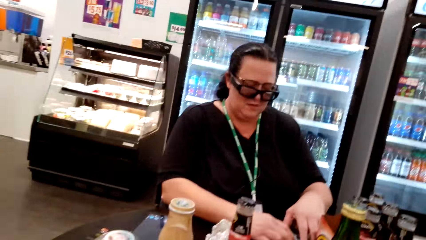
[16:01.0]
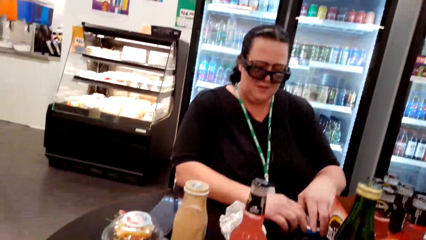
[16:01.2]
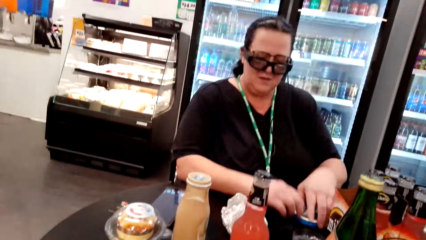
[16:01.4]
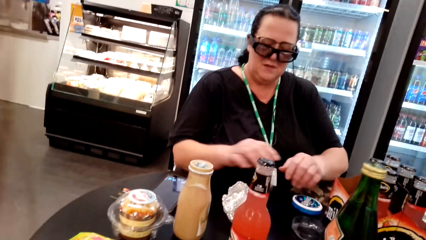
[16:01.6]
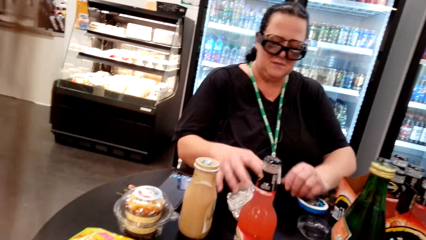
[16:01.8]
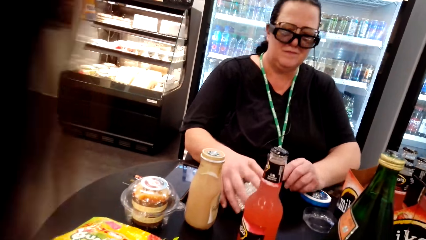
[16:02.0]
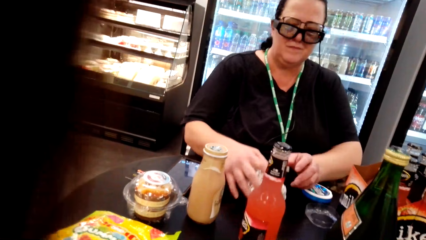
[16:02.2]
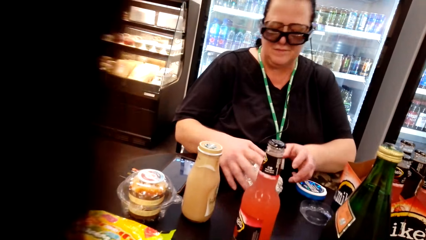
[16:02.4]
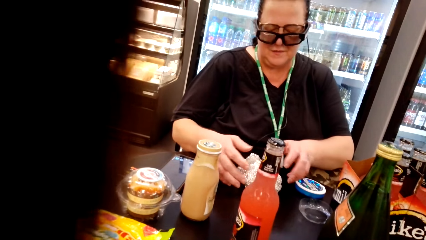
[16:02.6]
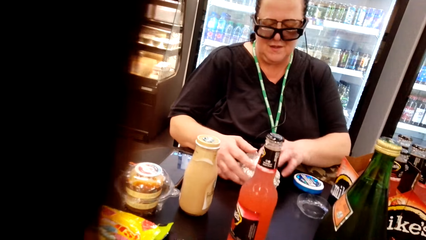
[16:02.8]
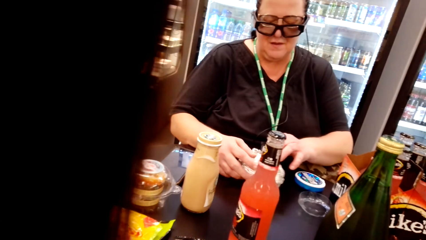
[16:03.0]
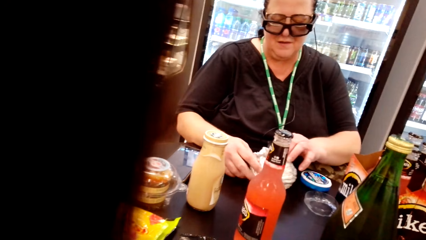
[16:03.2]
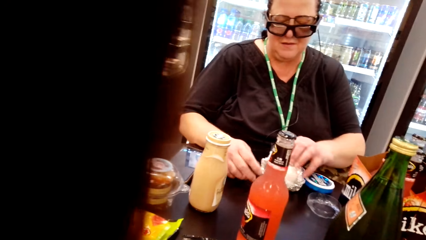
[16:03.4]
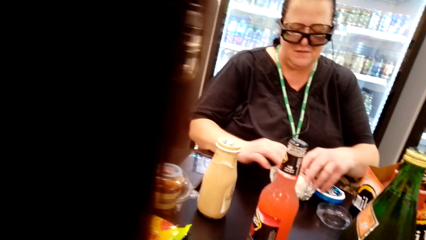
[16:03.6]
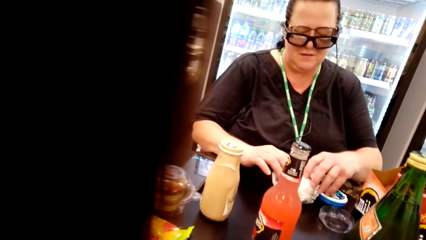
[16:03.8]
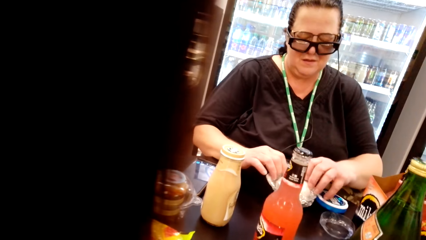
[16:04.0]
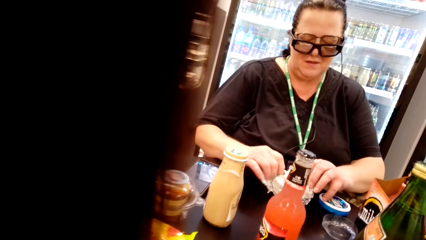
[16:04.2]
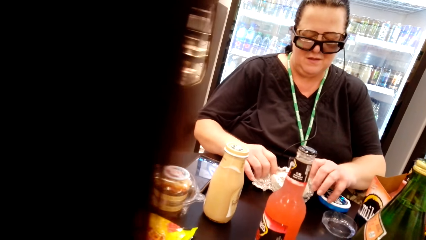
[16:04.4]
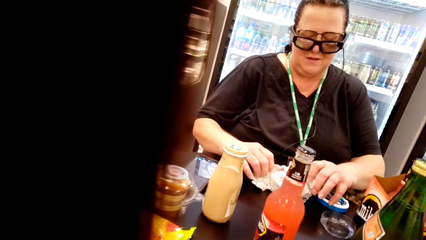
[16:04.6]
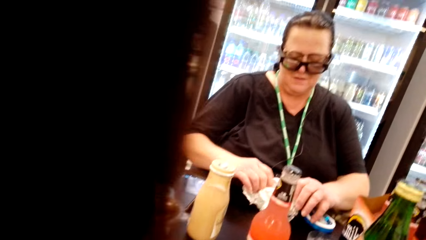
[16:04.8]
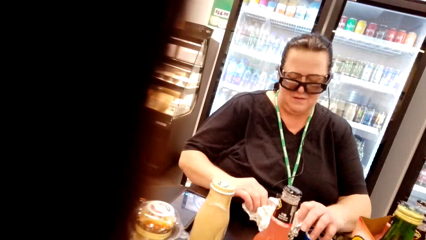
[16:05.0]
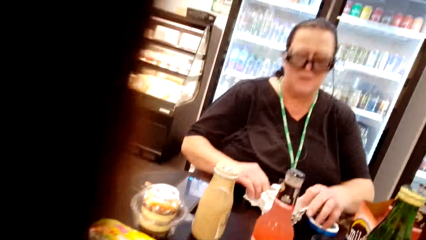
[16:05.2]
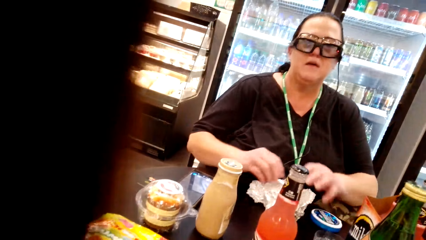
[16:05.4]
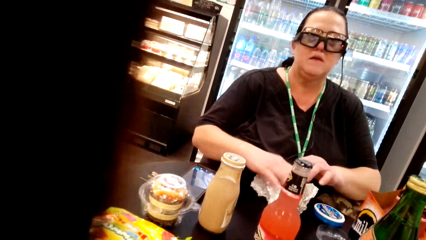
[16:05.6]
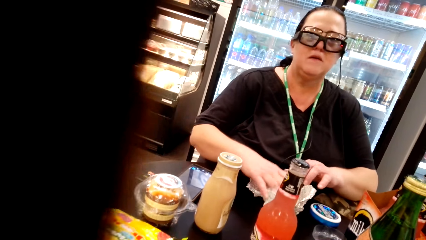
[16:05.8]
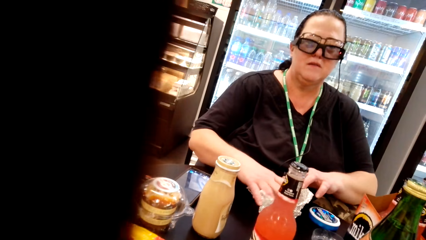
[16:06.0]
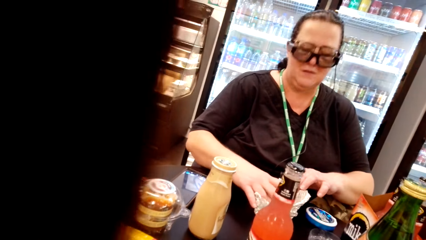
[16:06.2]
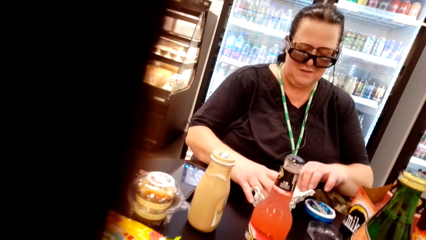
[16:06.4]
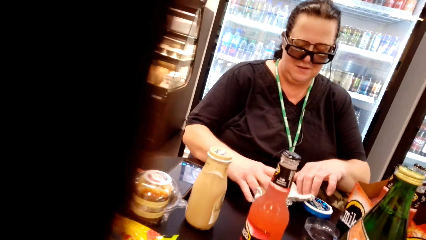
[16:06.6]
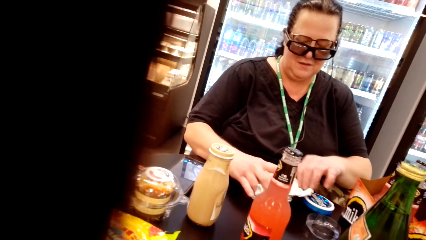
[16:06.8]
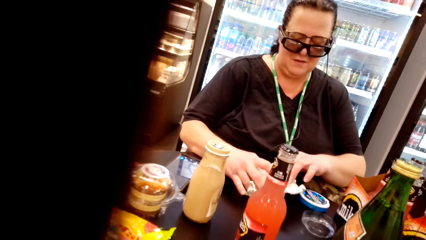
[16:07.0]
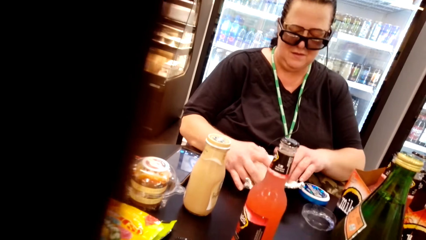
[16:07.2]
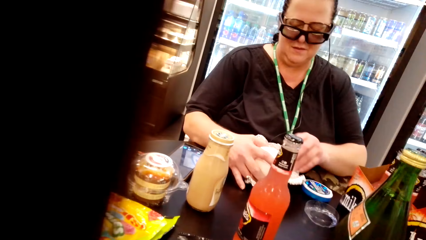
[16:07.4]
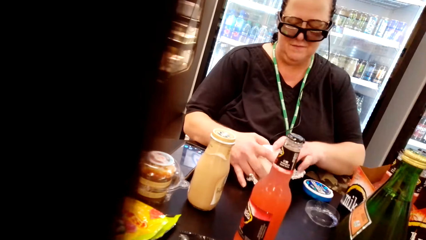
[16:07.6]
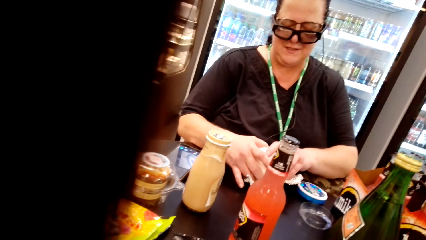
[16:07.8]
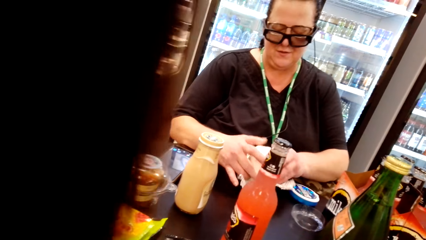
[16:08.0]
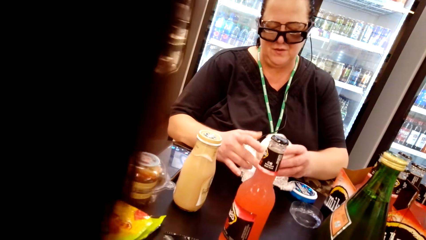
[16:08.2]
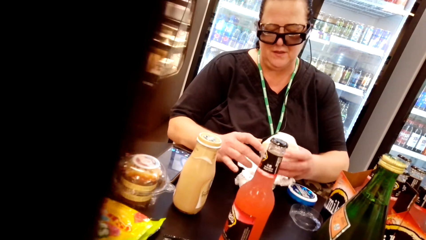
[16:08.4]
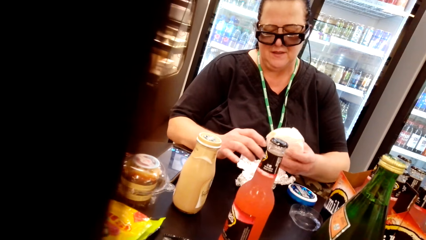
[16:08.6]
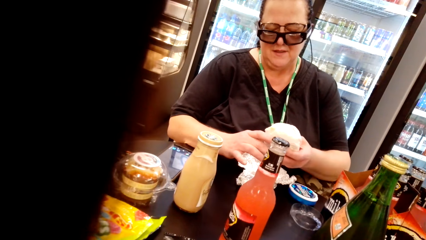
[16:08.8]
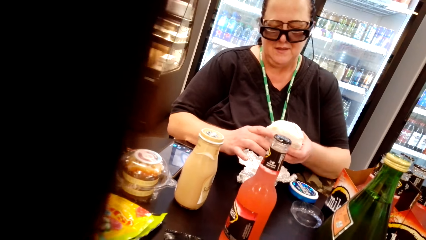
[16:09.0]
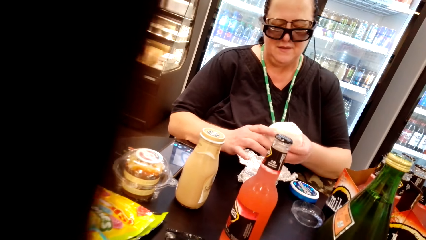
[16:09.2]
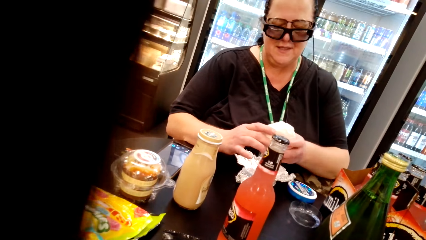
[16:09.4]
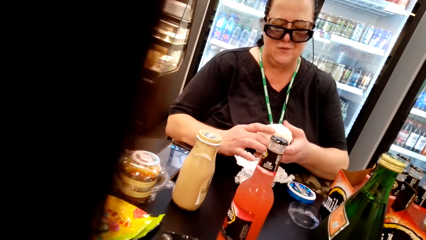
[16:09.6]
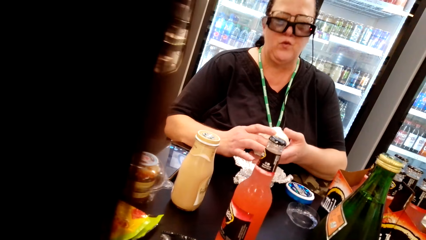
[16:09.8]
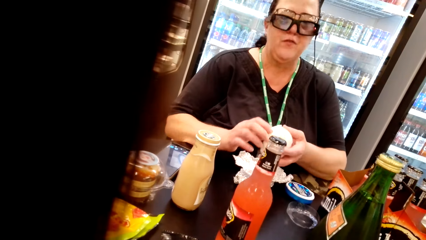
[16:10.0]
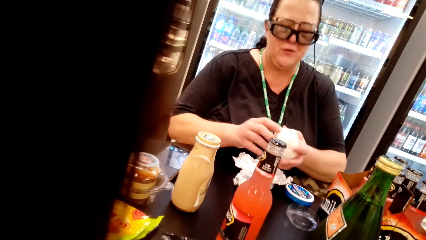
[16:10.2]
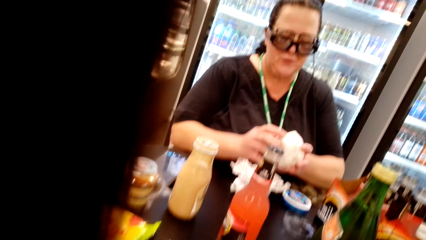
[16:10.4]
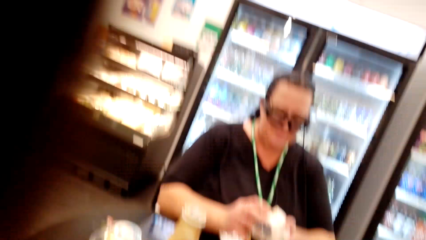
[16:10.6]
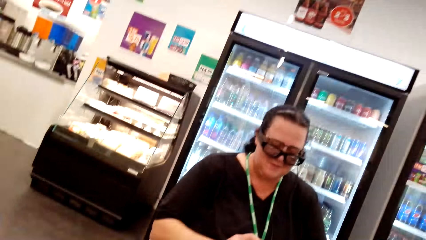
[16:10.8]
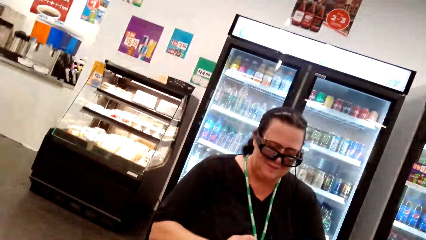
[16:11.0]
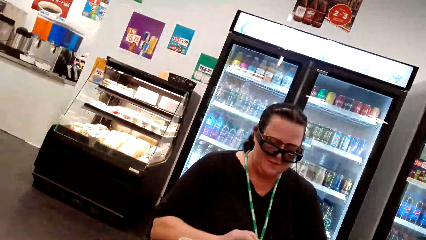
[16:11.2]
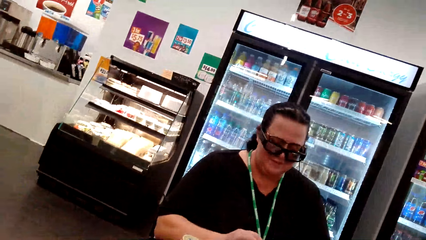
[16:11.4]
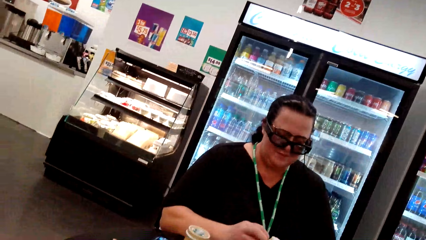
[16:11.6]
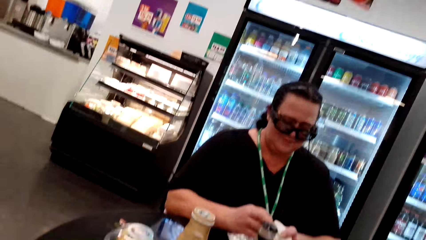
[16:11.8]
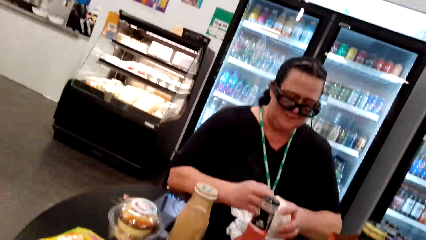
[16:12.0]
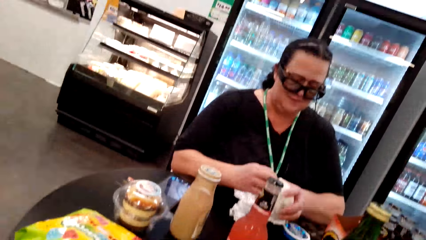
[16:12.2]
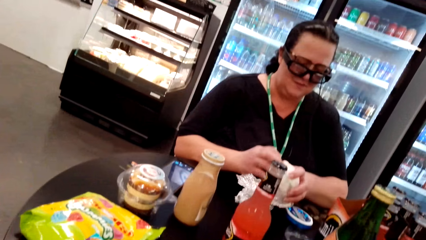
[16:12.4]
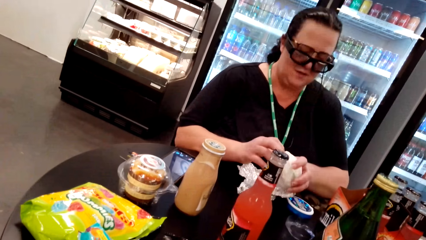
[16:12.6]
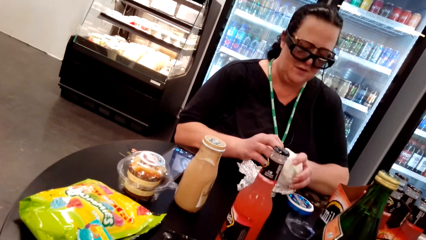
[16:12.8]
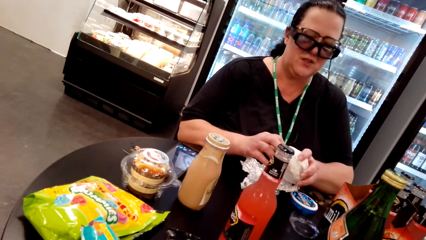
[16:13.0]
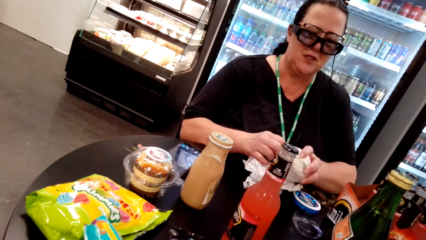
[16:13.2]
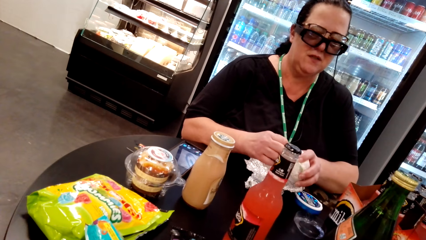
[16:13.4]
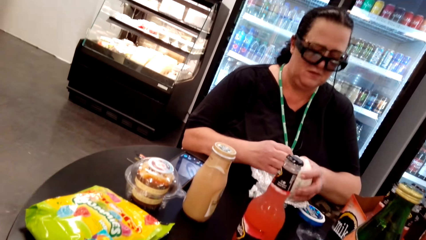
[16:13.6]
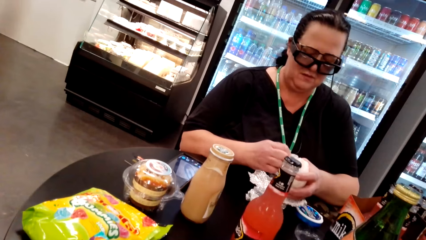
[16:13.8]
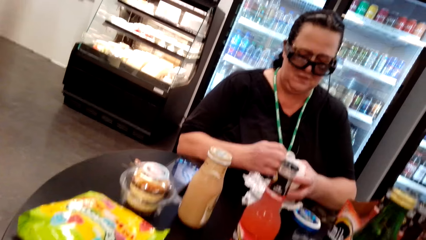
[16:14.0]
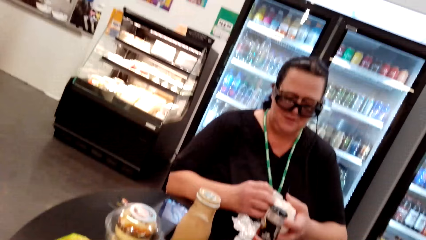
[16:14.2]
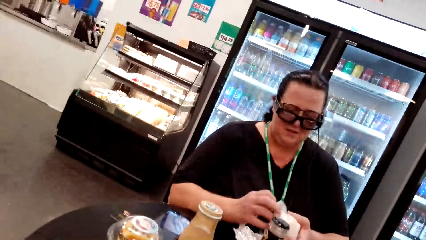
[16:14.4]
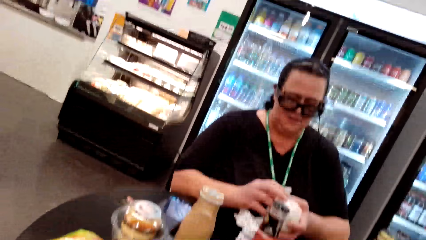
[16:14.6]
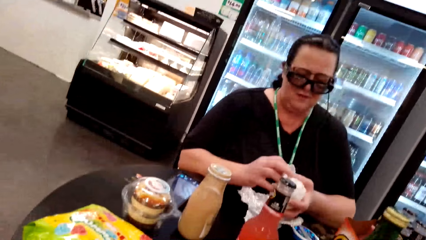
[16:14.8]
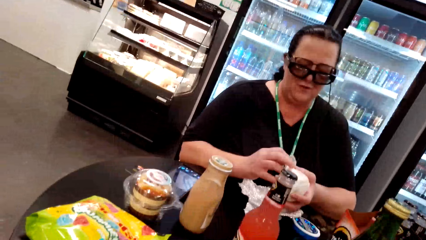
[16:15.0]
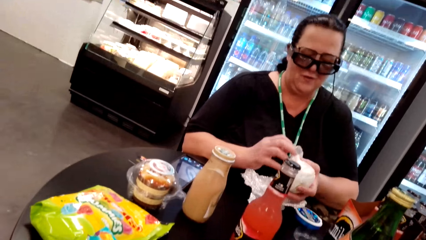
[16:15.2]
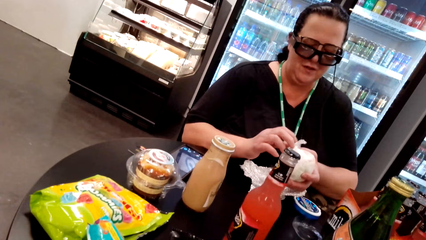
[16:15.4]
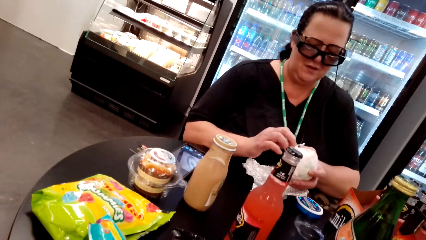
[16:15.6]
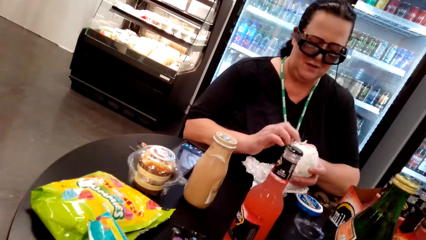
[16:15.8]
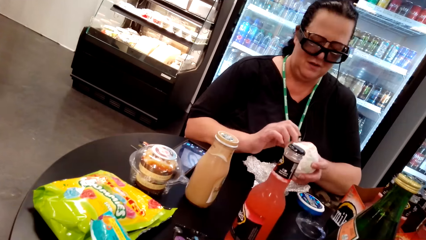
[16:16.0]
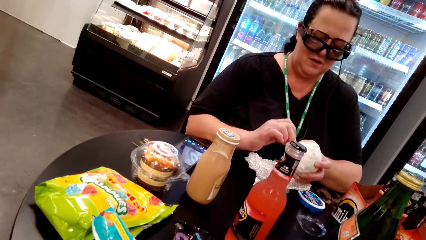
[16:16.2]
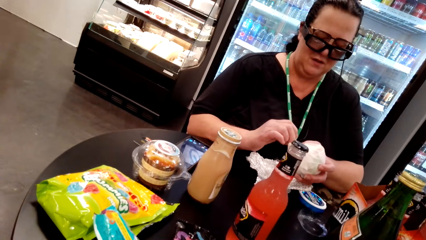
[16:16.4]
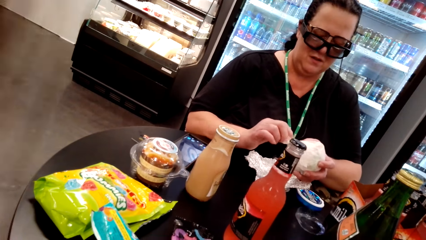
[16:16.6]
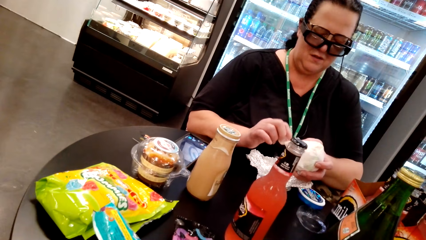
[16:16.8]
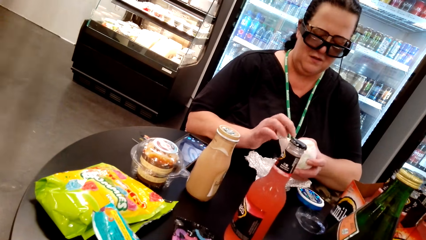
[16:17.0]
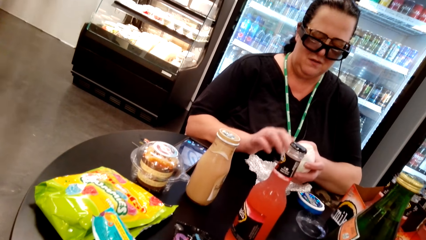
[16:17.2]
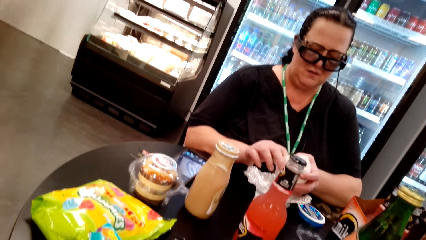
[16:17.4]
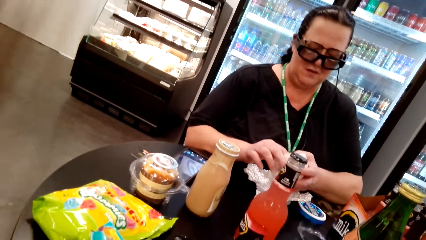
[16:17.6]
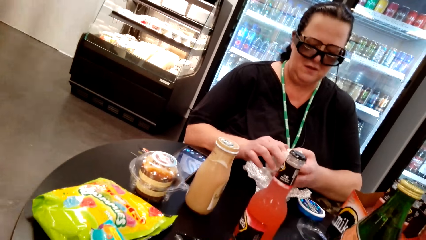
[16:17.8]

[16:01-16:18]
The woman puts her hand on the aluminium foil. The camera wearer arranges the table. The woman opens the aluminium foil. The camera wearer opens something. The woman lifts her head up and looks on the aluminium foil. The camera wearer converses with the woman. The woman lifts the serviette and holds the serviette. The camera wearer looks around the shop. The woman opens the serviette. The camera wearer converses with the woman.
